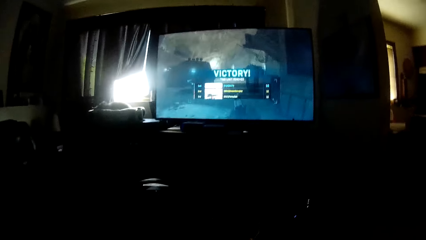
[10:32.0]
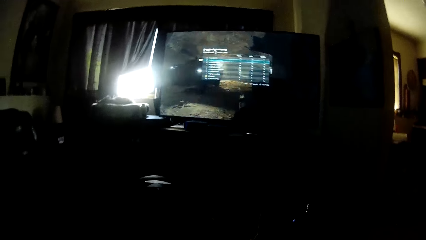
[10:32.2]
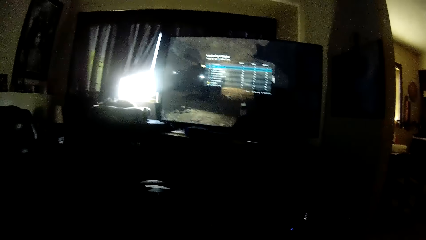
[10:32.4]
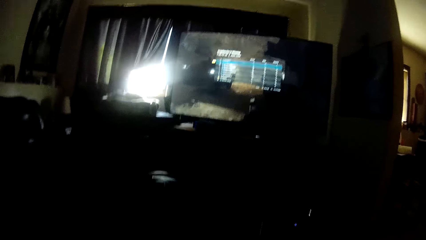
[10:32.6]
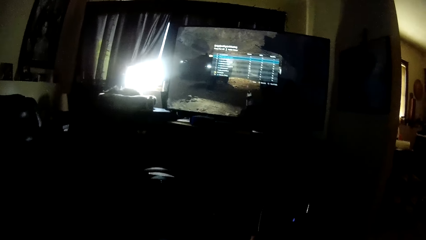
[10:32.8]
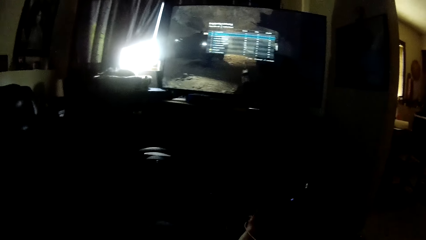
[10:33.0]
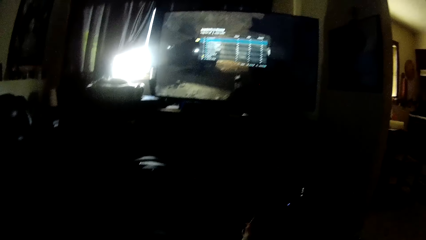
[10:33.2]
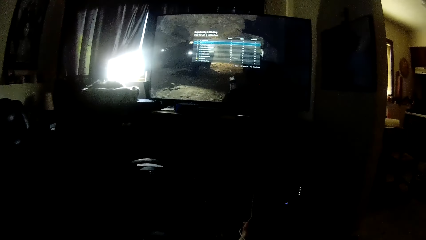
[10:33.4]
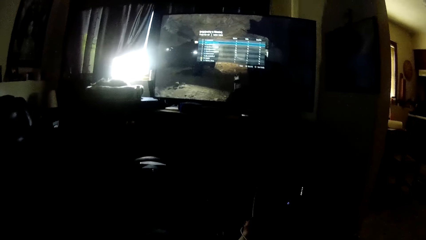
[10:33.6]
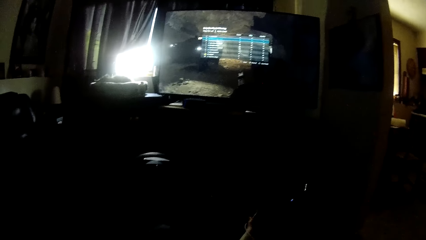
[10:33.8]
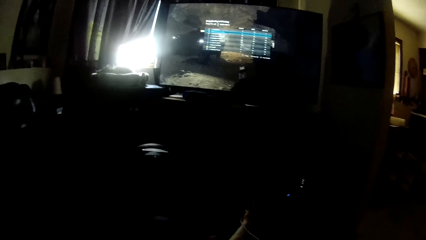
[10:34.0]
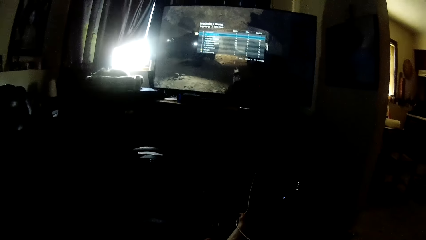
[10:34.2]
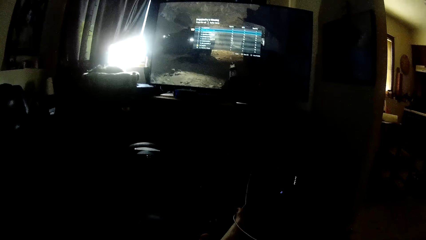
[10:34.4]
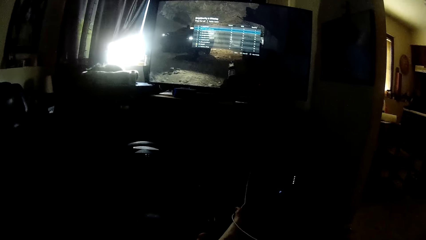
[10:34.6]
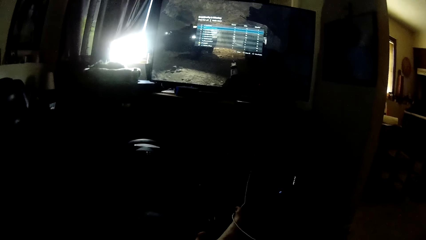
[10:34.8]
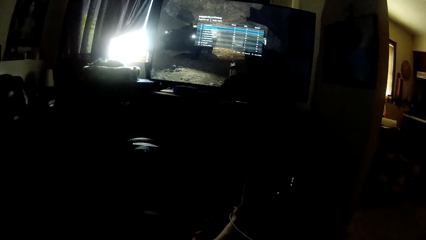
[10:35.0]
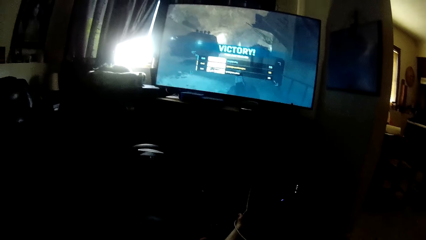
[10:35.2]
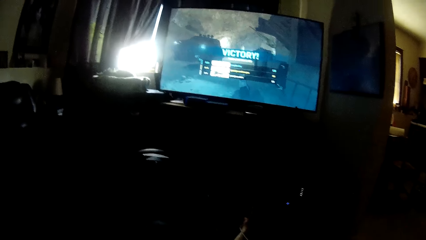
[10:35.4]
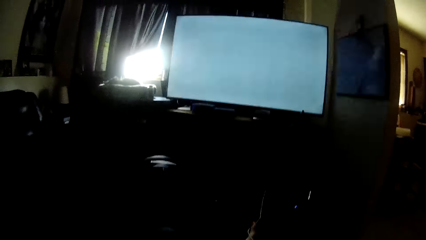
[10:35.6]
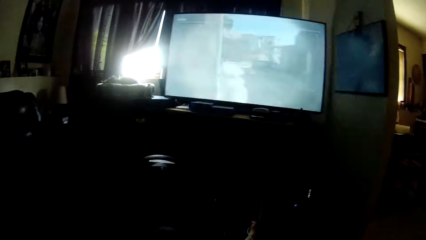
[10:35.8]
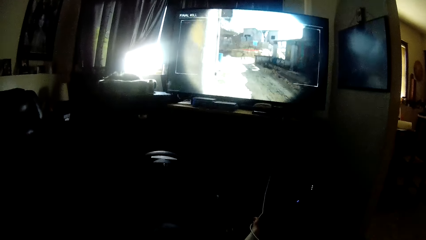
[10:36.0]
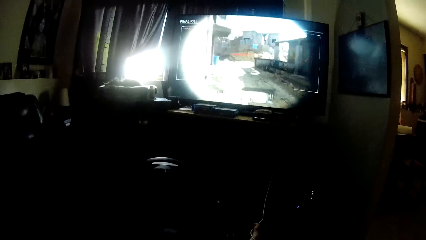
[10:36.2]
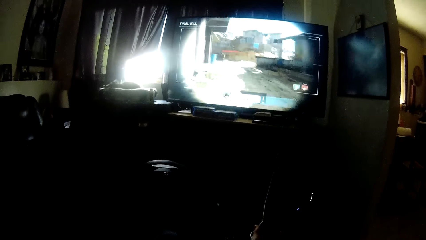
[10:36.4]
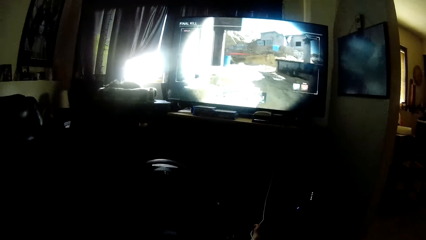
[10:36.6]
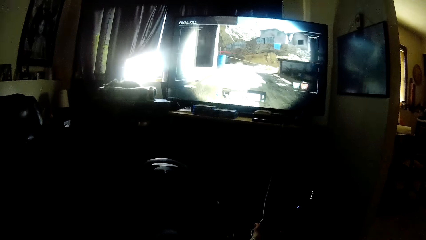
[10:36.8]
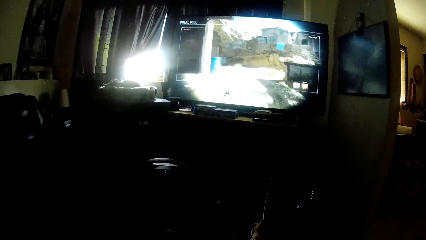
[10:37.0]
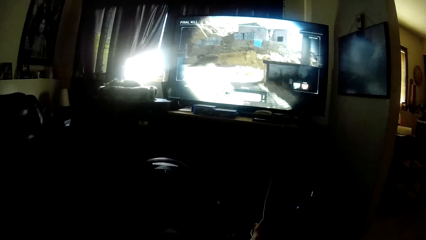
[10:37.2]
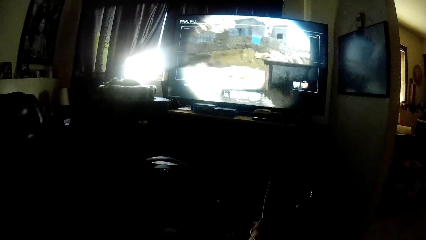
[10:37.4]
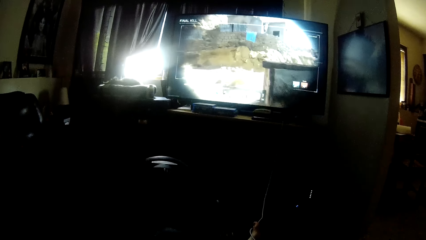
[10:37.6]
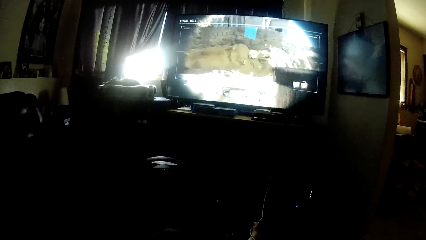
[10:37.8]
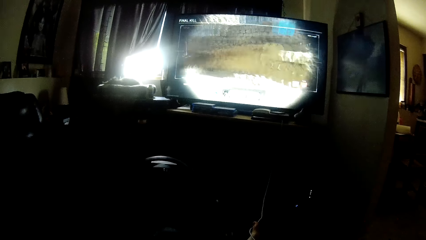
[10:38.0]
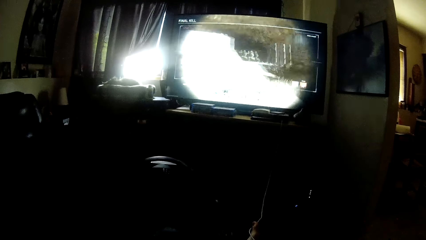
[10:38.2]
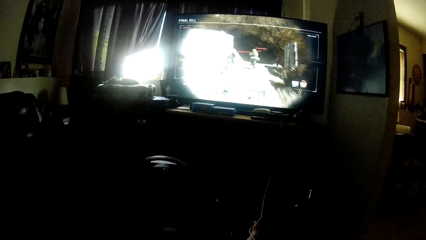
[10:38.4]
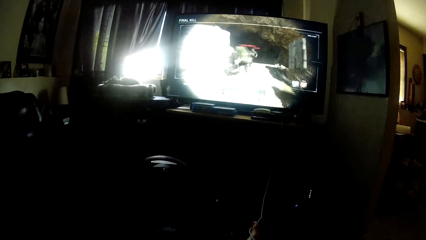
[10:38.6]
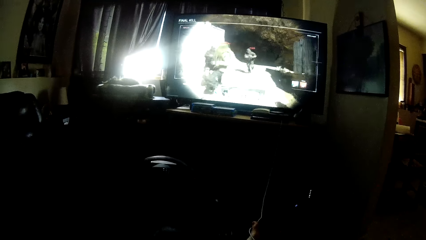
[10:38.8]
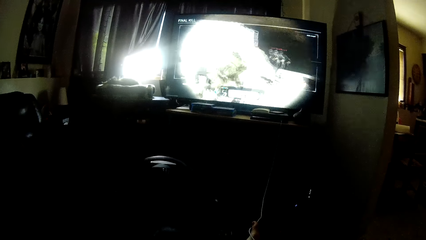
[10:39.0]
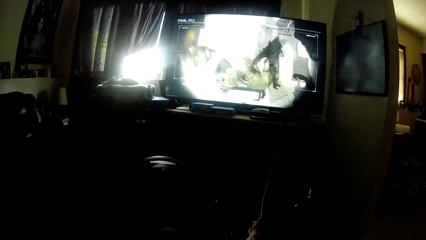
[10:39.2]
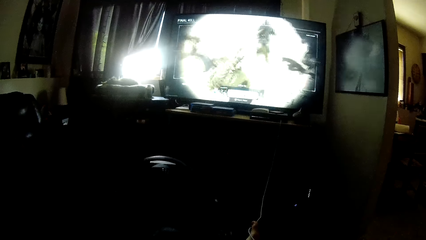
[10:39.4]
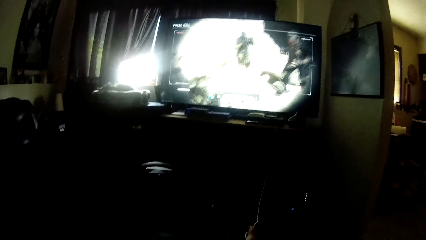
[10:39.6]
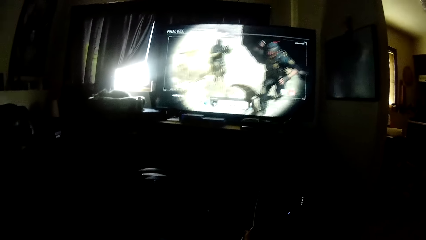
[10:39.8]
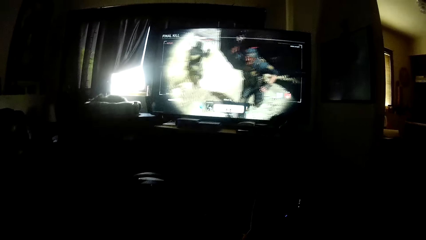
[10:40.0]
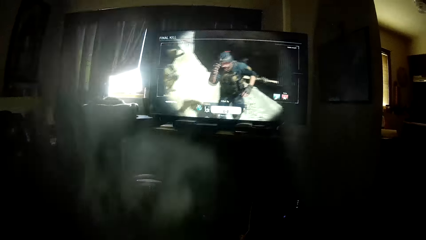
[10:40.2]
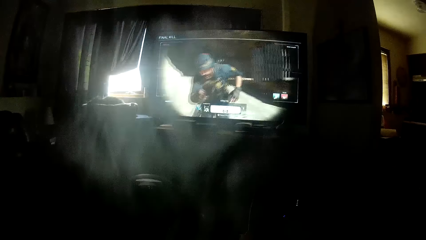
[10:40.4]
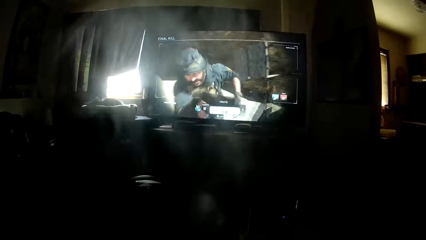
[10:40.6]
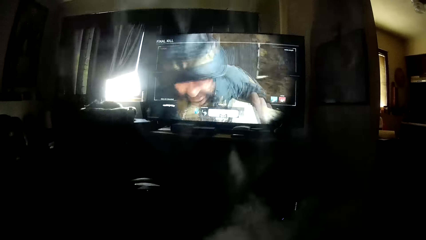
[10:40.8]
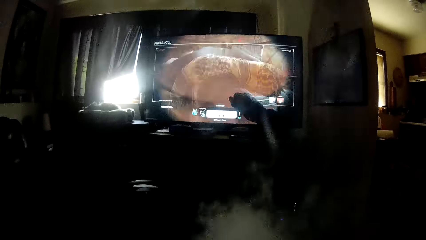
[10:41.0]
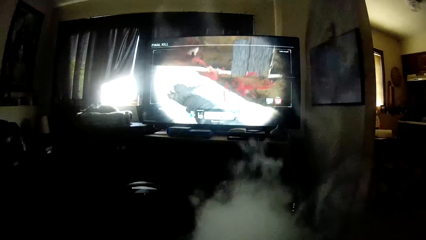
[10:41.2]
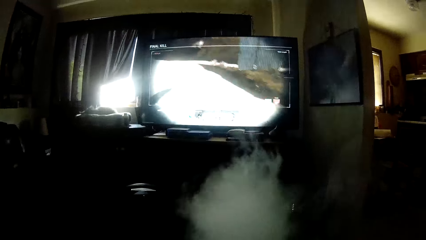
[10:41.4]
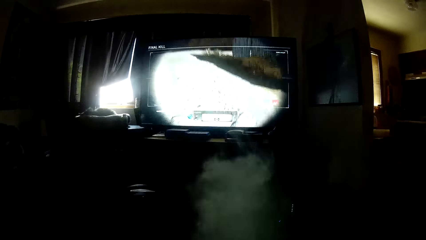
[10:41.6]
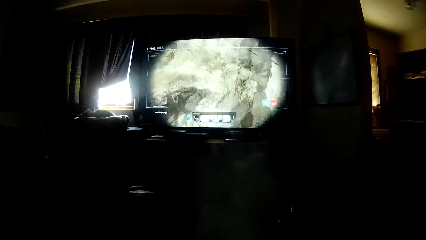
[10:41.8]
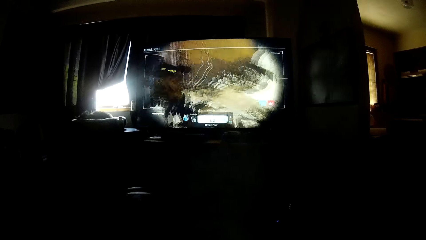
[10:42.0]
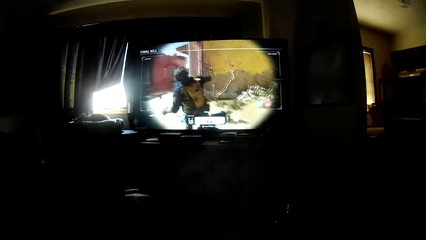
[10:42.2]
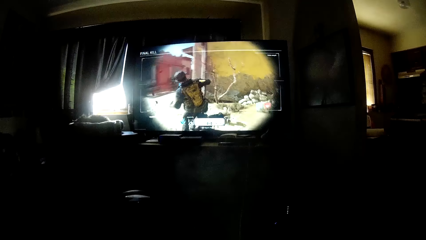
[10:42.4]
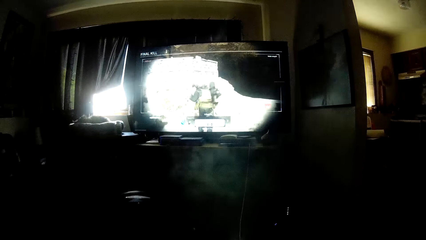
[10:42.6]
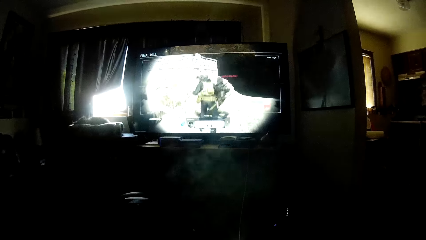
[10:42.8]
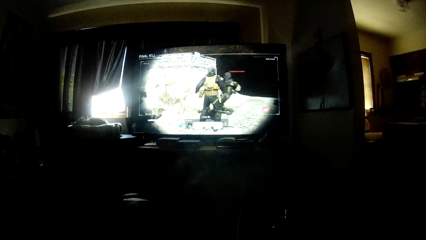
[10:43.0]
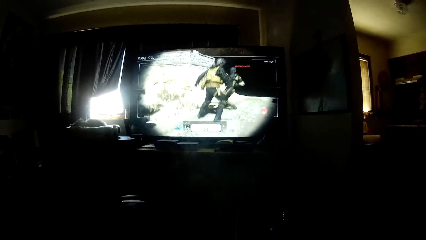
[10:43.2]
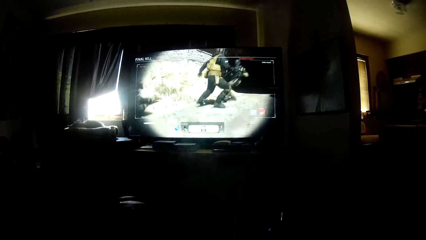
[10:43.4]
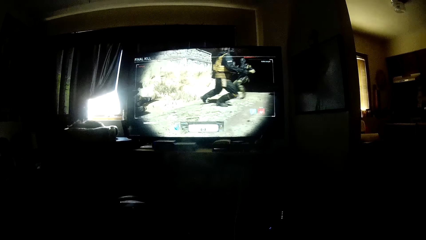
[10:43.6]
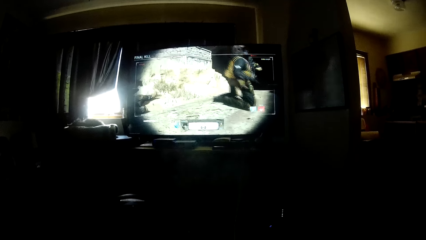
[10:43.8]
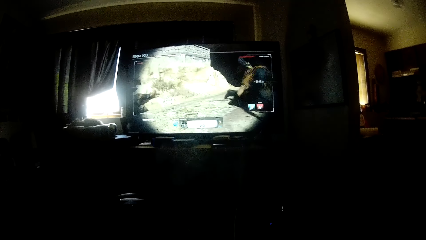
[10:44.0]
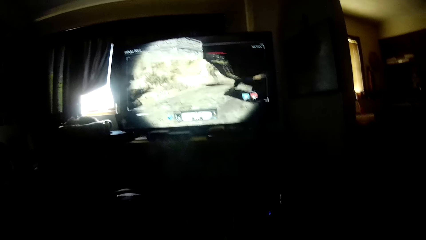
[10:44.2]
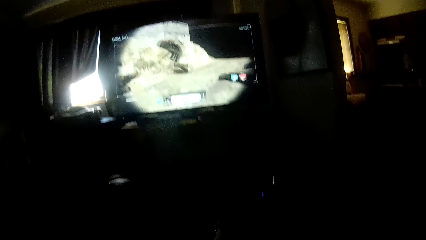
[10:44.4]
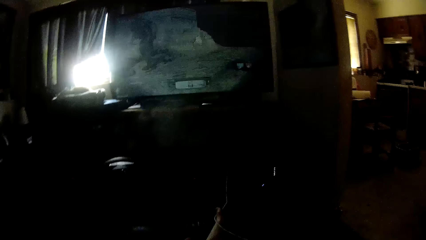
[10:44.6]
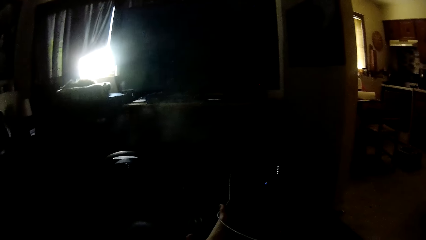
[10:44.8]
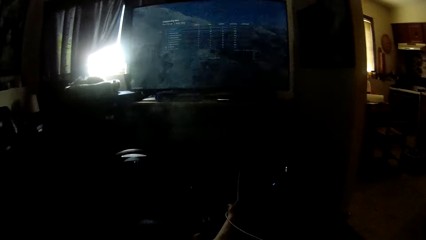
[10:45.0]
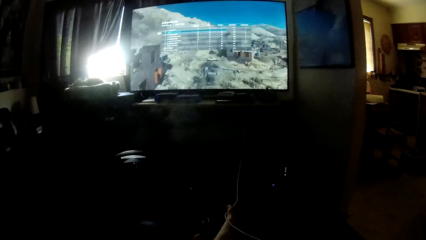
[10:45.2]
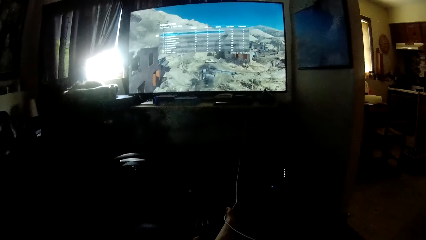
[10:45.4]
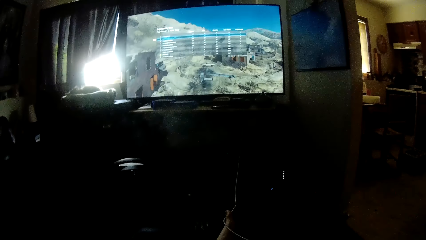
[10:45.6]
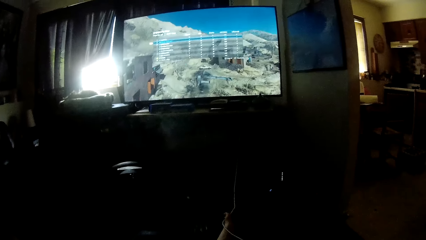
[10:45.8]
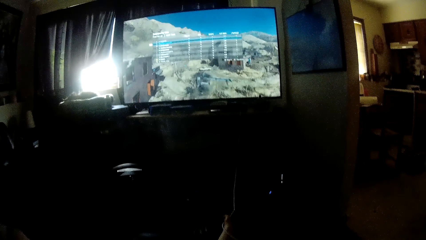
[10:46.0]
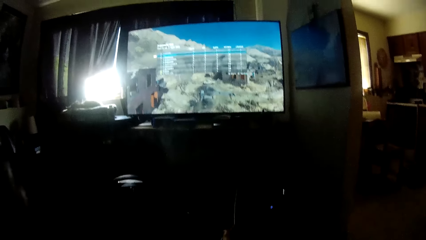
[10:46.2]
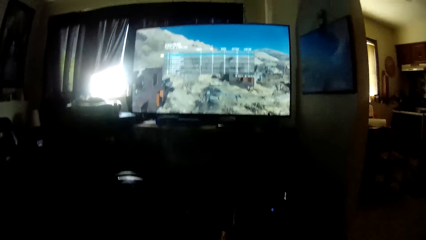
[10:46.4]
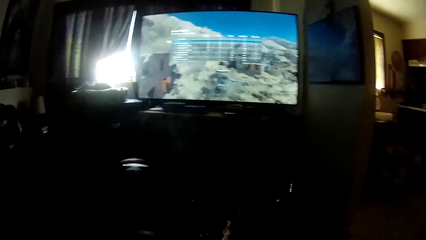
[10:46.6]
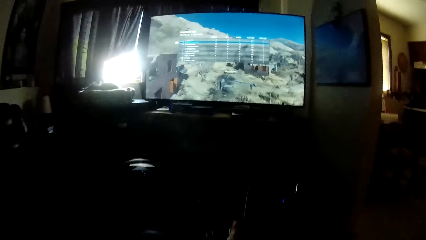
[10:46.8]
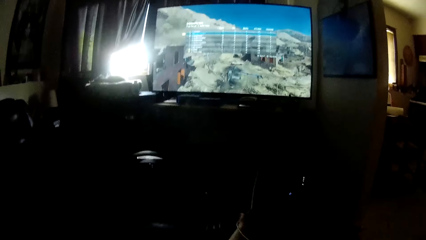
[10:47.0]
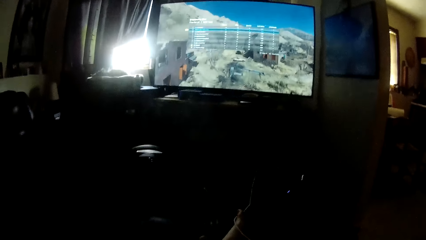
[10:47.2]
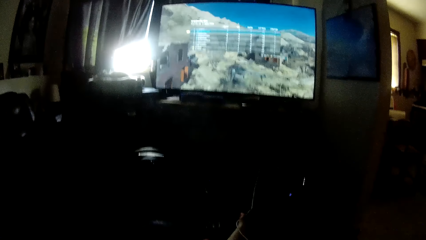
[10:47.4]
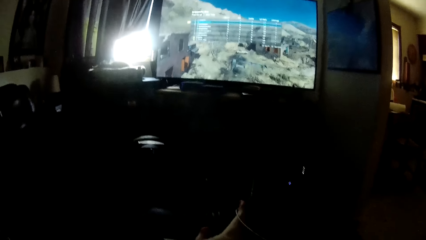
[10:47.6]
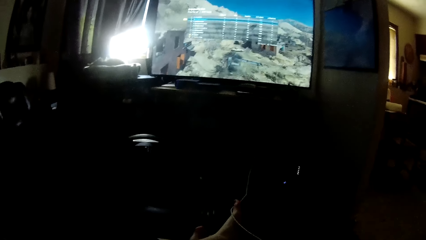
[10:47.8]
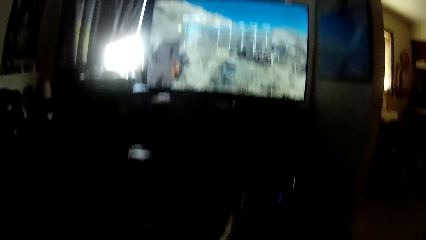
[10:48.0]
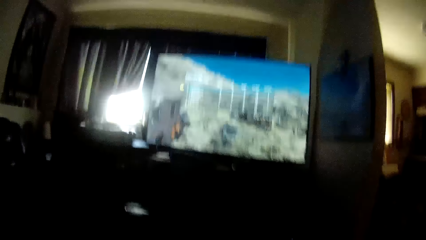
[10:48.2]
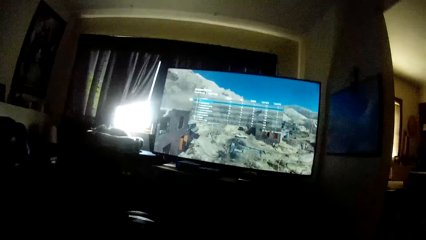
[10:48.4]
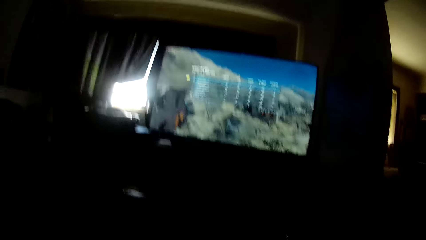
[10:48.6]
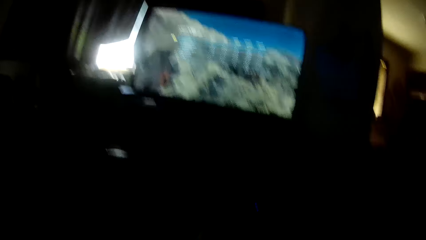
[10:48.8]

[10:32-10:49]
The camera wearer looks at the screen. They play a video game. They stop playing the video game.
